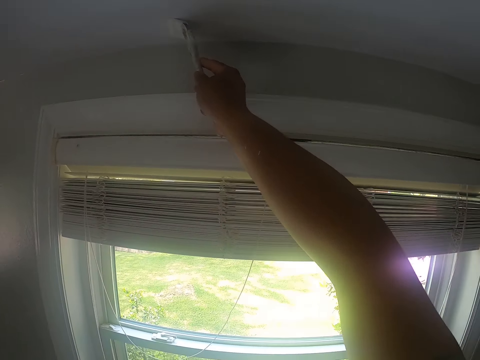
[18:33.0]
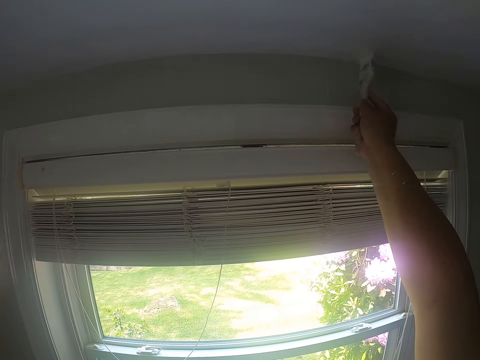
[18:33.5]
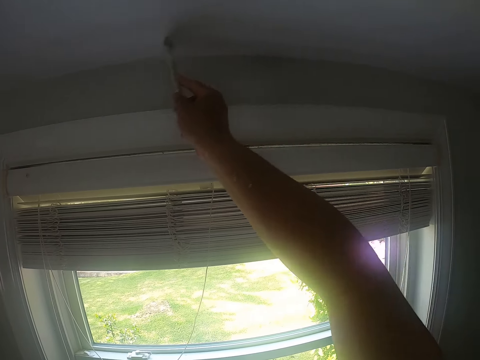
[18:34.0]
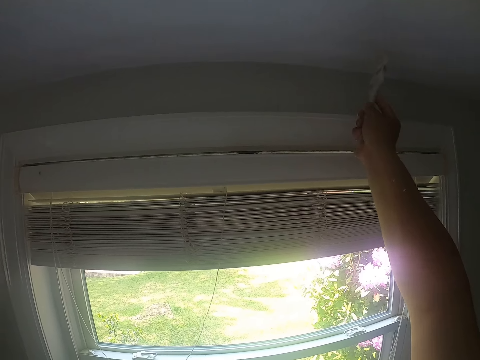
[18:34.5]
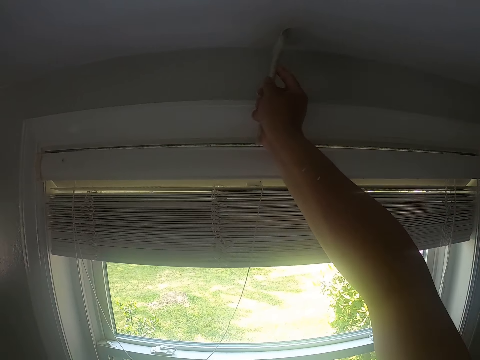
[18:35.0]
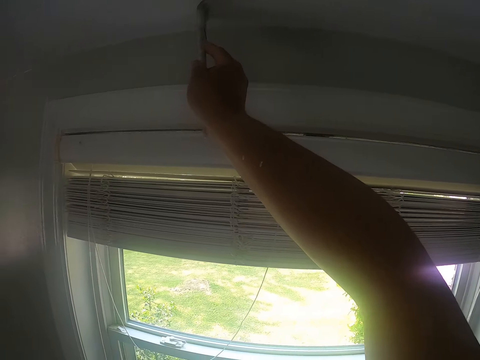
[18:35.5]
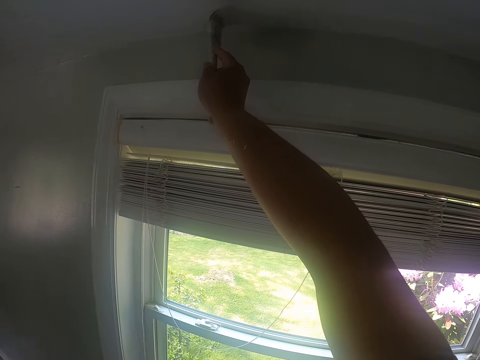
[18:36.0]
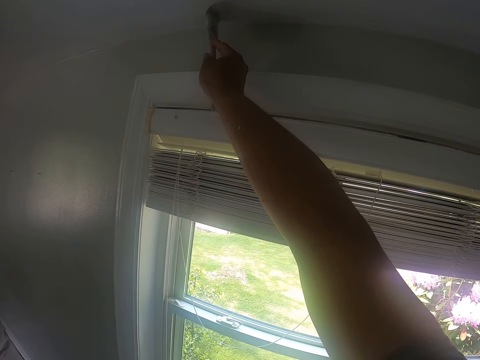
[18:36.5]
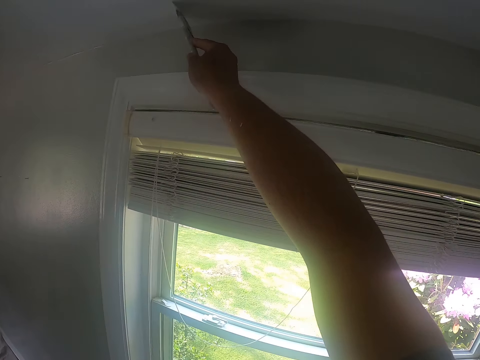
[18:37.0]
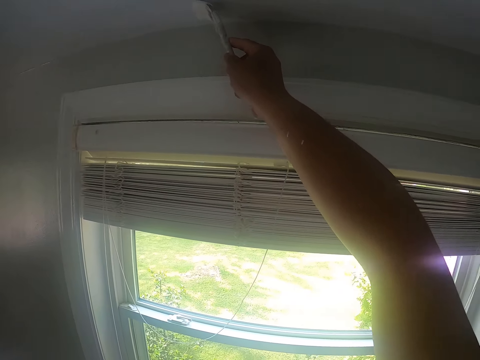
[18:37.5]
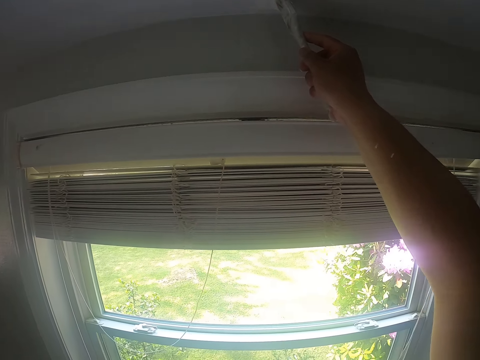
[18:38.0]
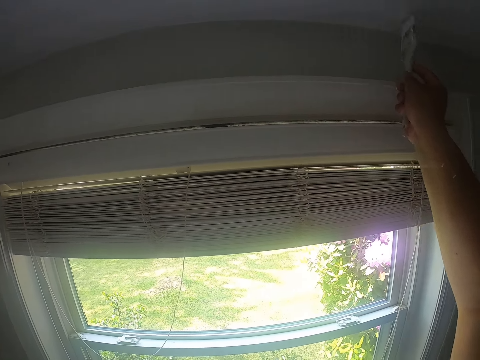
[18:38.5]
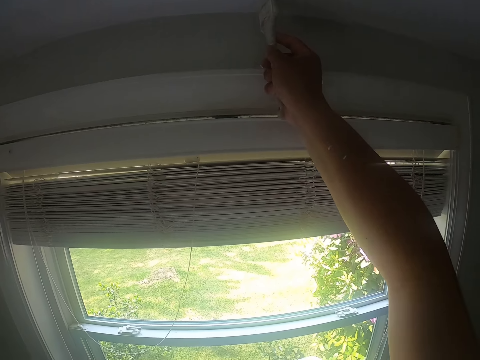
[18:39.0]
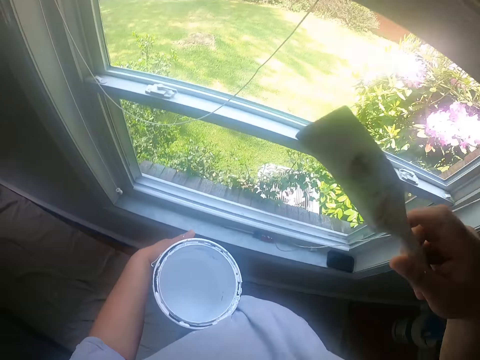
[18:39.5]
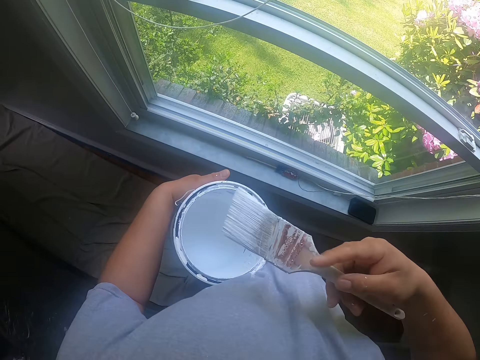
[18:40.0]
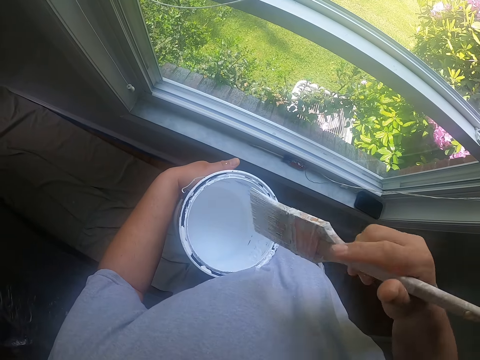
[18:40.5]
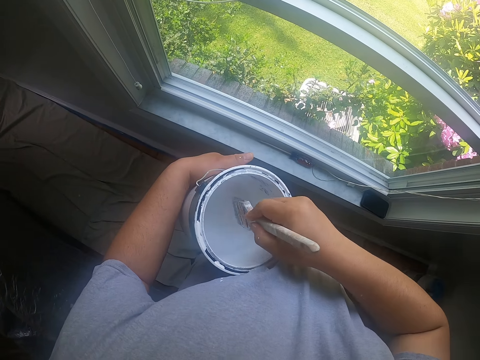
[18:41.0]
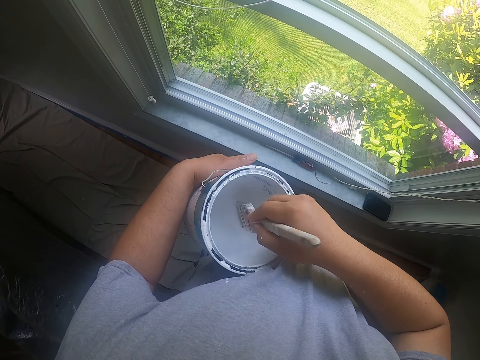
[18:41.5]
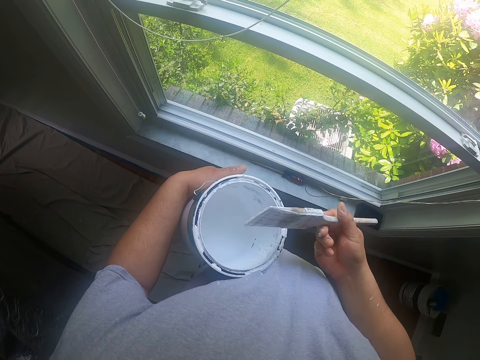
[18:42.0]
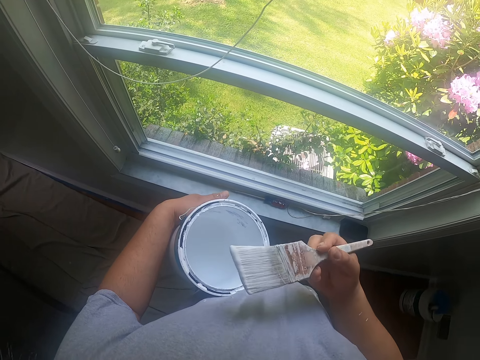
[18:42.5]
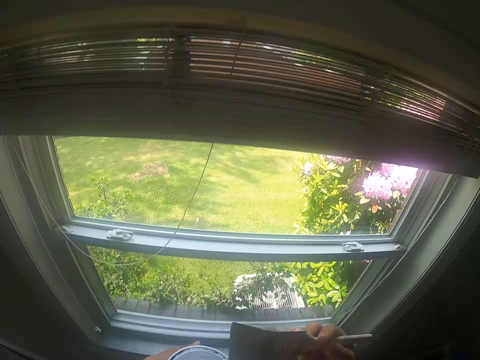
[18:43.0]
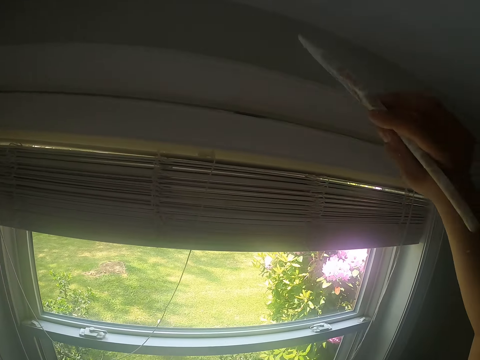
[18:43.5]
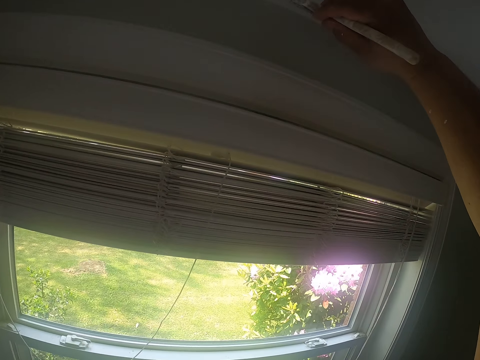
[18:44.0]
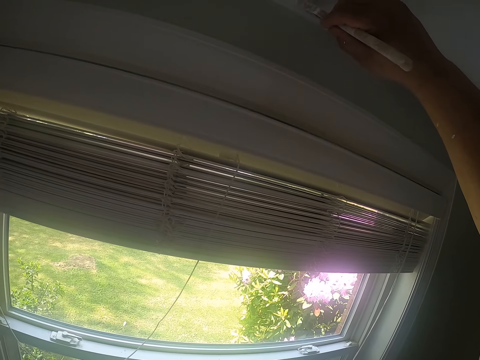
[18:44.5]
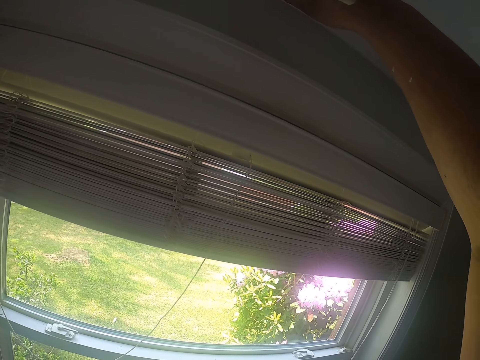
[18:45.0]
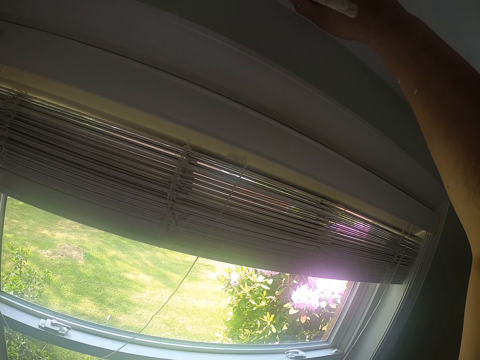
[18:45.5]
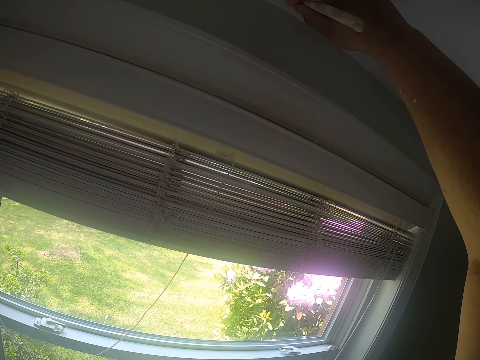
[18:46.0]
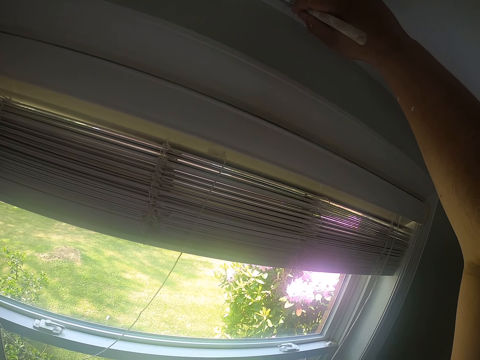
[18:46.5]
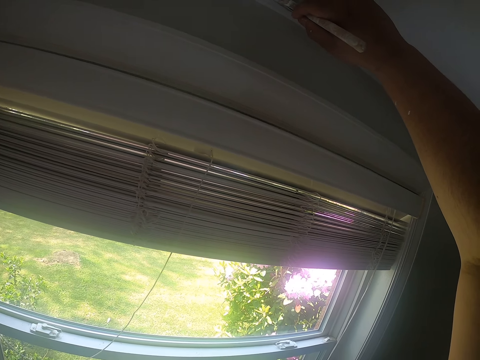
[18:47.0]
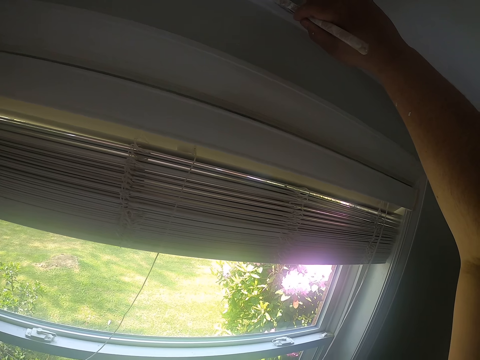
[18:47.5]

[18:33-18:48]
The camera wearer dips the paintbrush into the can of paint with his right hand. He turns the paintbrush. He shakes off excess paint on the paintbrush with his right hand. He paints the ceiling with the paintbrush in his right hand.

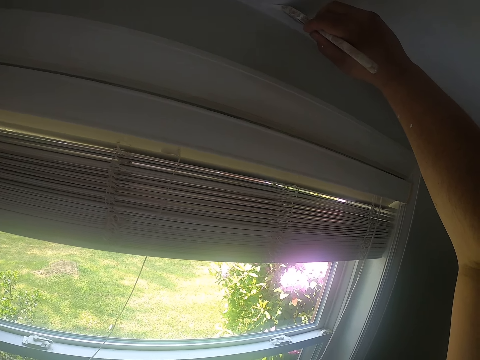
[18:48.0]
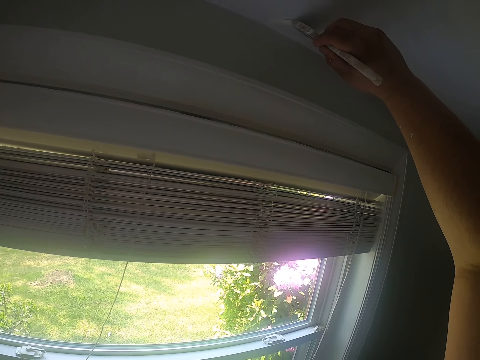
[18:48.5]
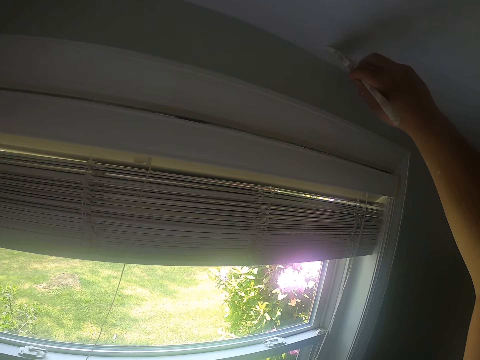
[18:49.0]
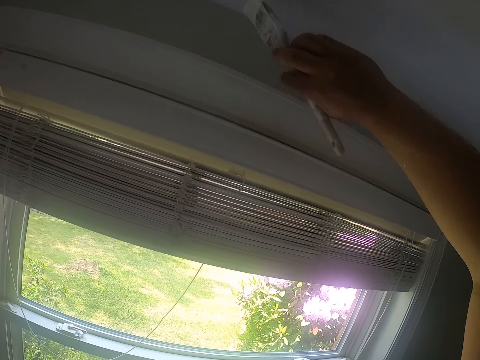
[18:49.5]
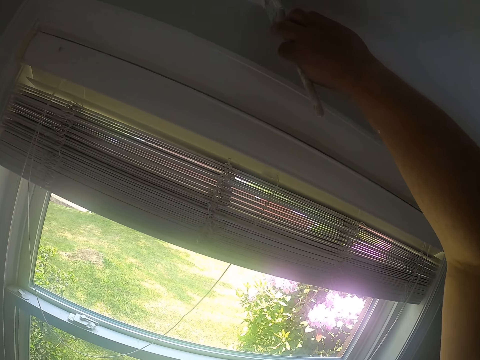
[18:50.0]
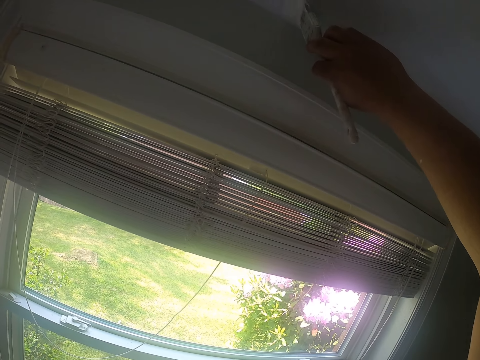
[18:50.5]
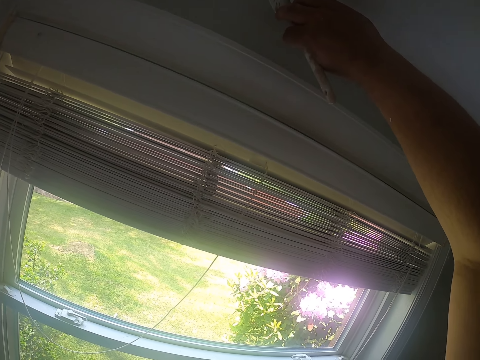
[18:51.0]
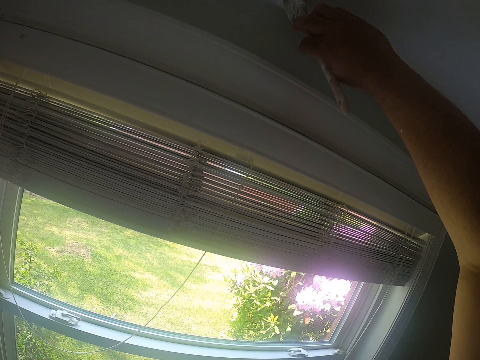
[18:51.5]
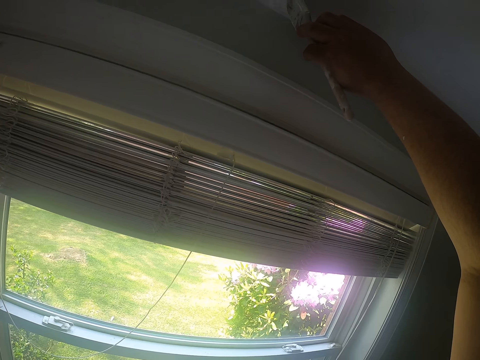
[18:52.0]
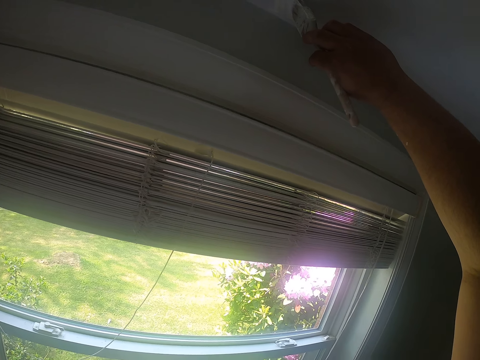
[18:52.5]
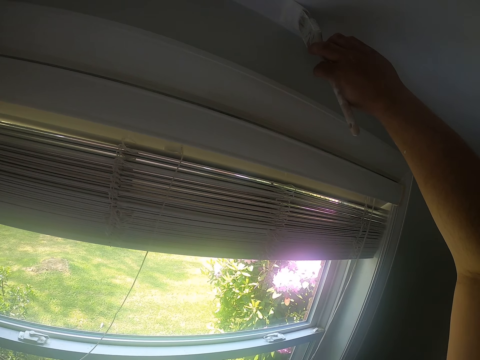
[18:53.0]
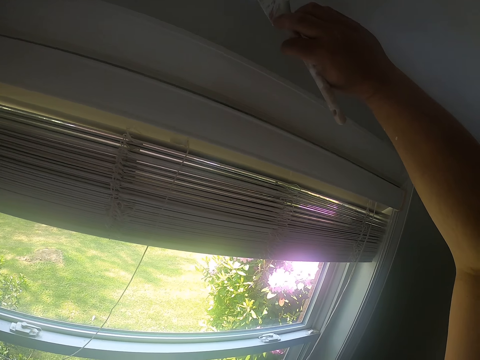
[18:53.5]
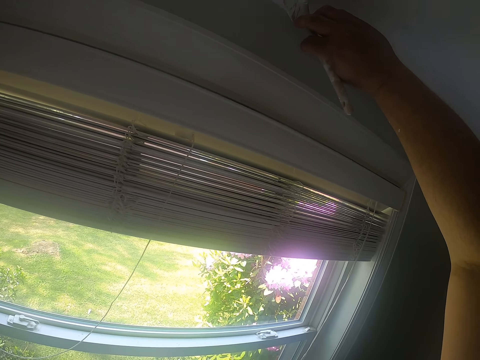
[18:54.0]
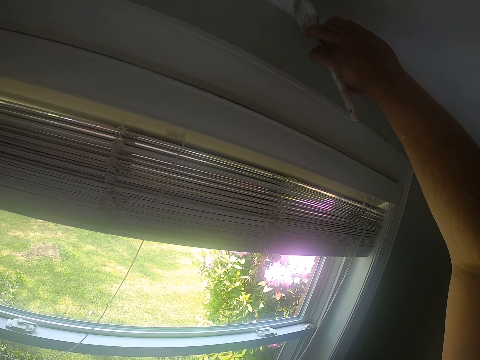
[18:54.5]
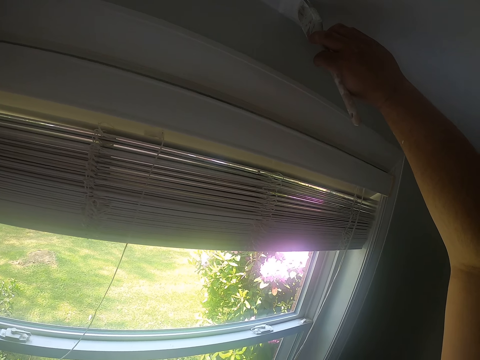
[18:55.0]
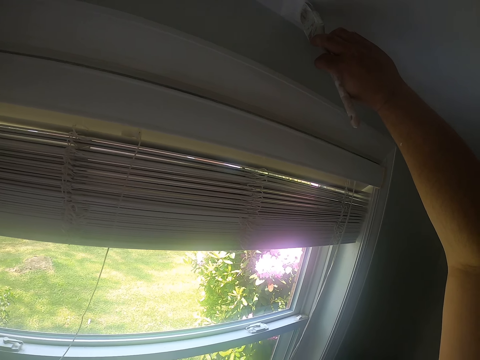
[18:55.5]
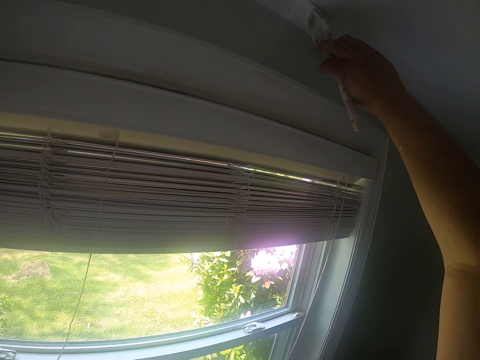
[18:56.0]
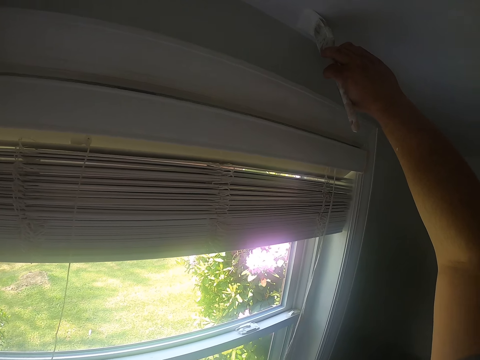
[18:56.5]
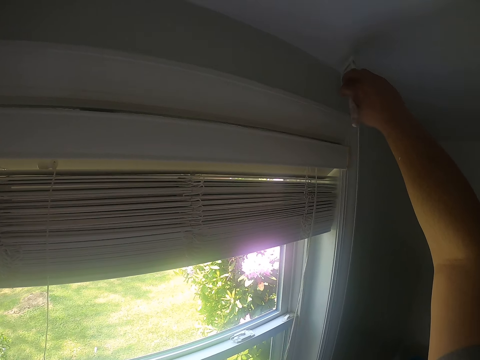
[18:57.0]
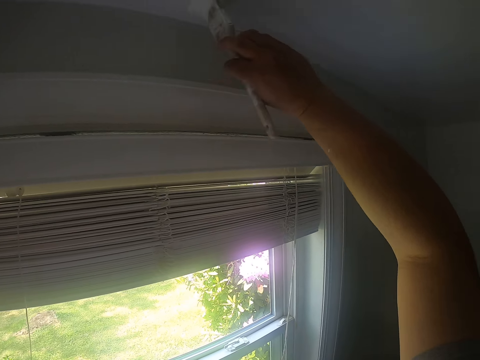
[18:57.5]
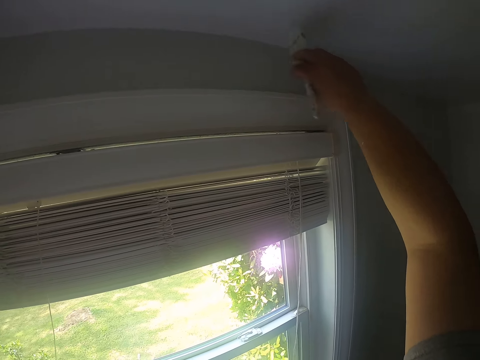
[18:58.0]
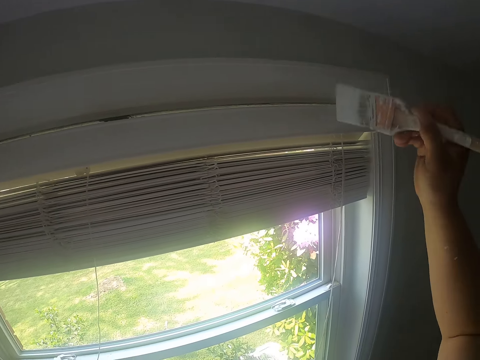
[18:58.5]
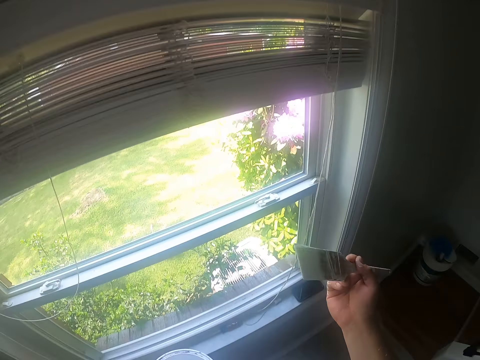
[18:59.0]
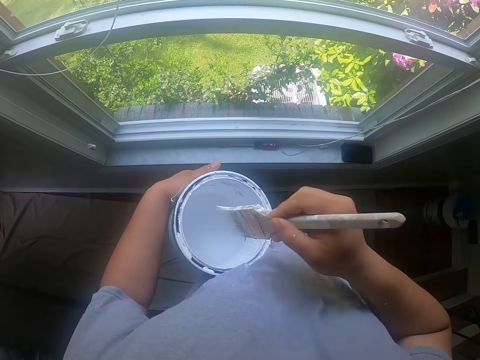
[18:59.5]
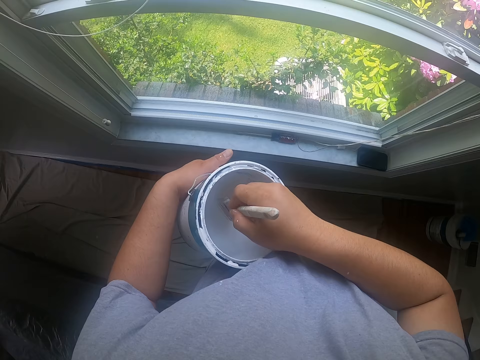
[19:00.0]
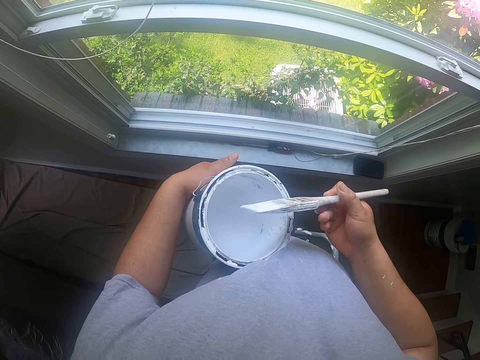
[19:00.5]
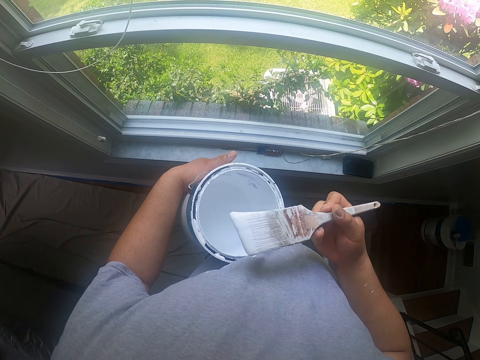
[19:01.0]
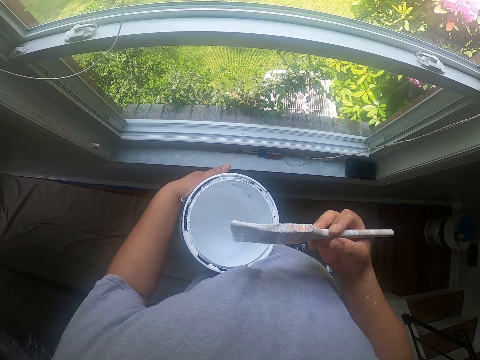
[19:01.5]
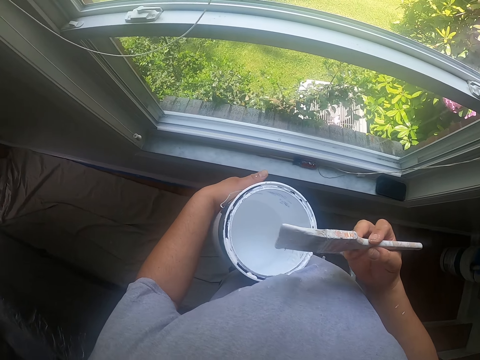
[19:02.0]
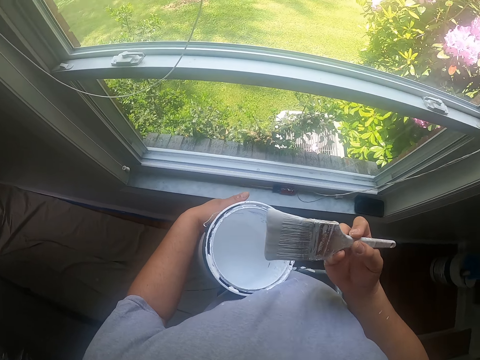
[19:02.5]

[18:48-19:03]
The camera wearer dips the paintbrush into the can of paint with his right hand. He shakes off excess paint on the paintbrush with his right hand. He turns the paintbrush.
